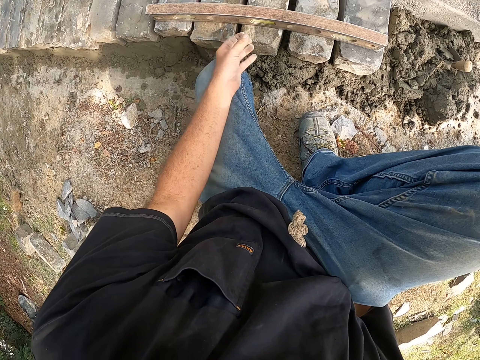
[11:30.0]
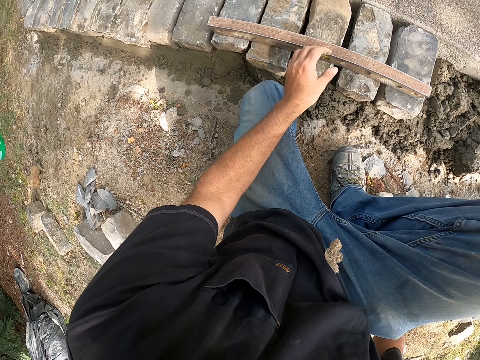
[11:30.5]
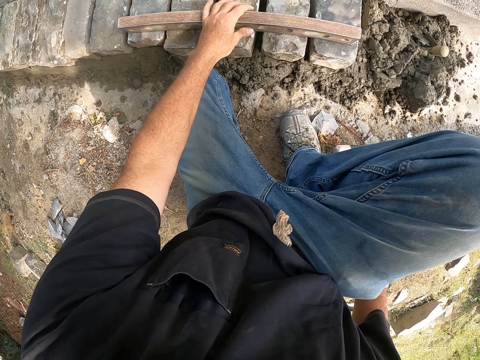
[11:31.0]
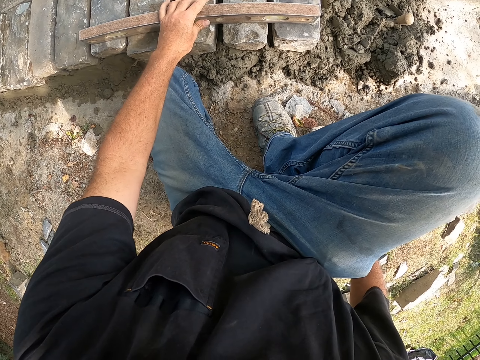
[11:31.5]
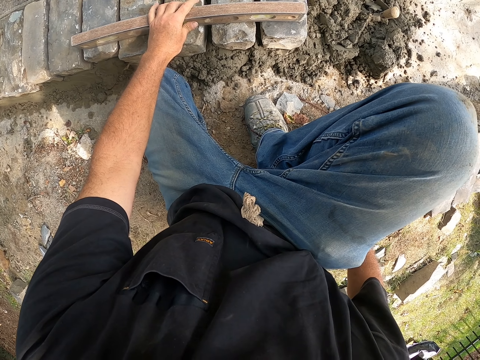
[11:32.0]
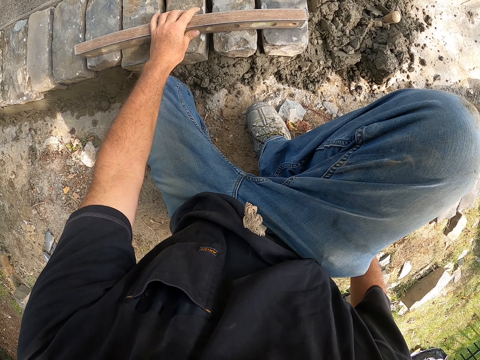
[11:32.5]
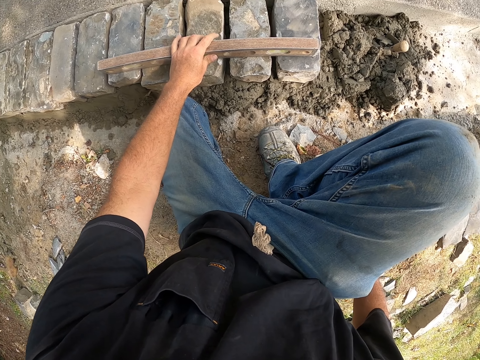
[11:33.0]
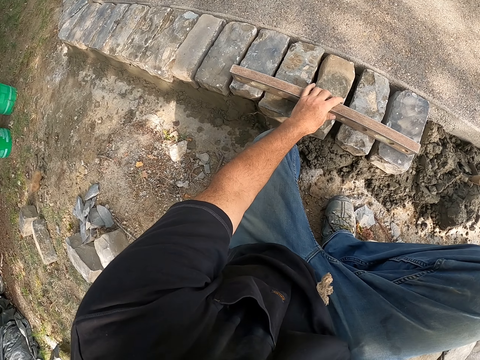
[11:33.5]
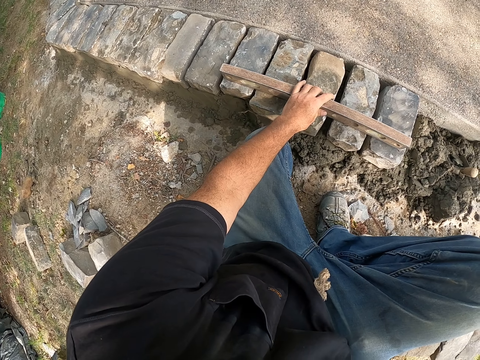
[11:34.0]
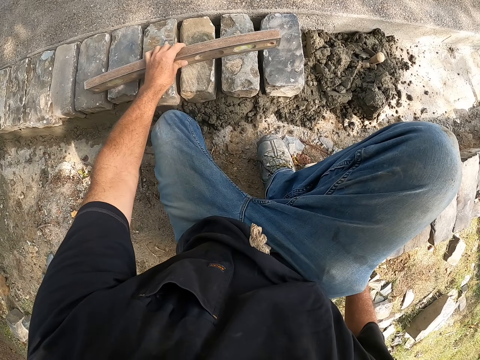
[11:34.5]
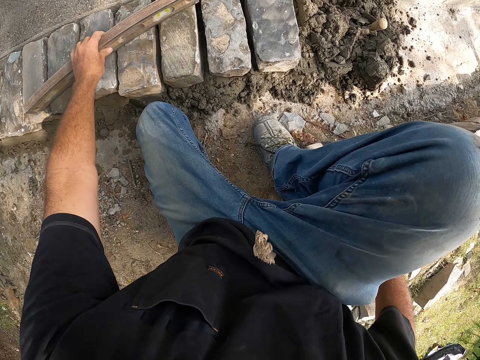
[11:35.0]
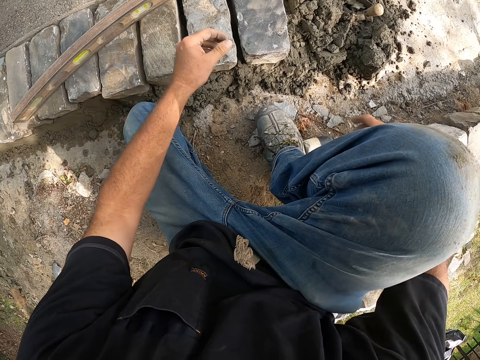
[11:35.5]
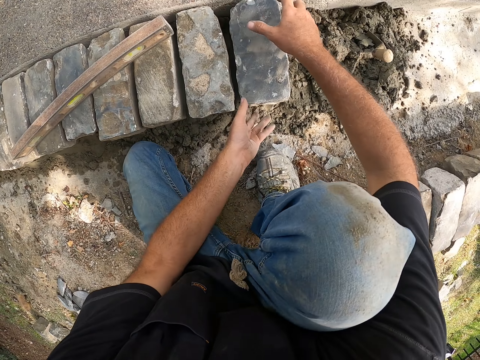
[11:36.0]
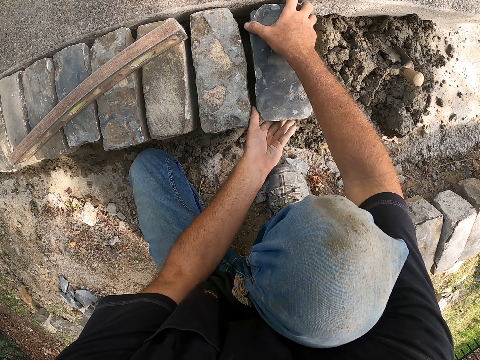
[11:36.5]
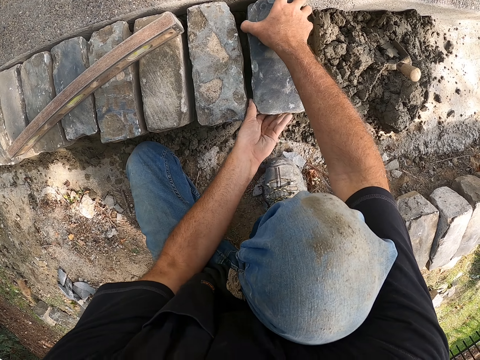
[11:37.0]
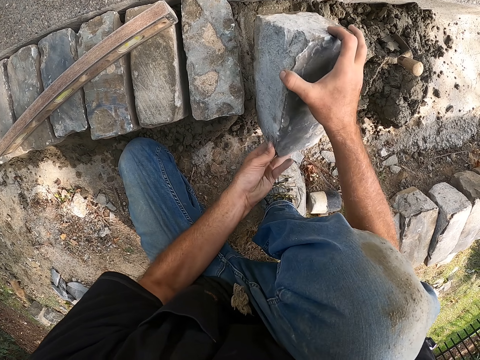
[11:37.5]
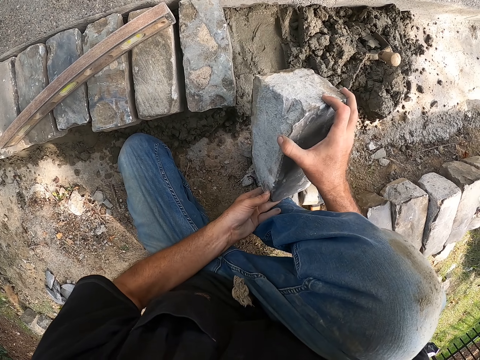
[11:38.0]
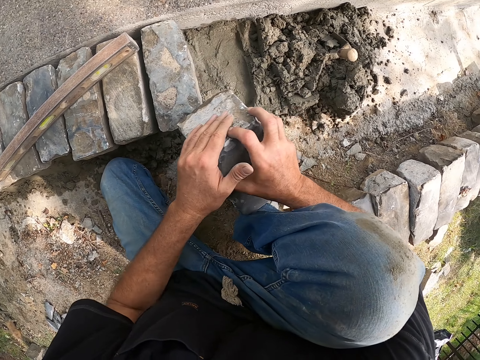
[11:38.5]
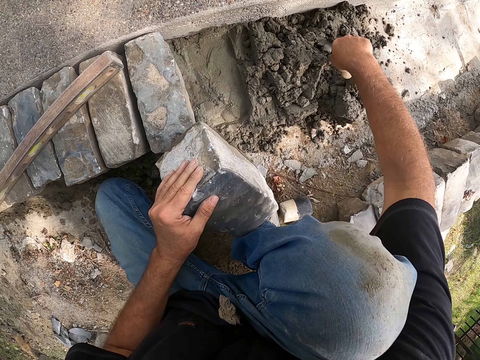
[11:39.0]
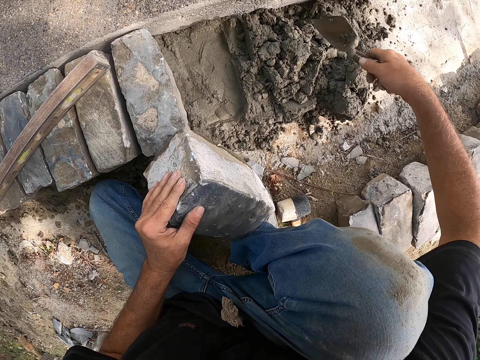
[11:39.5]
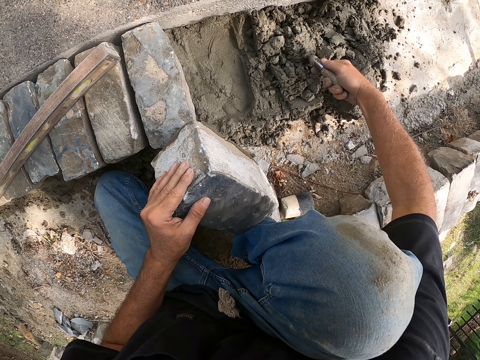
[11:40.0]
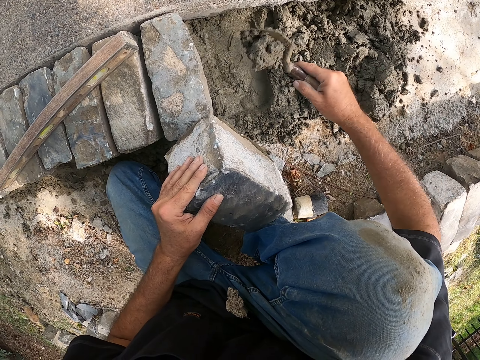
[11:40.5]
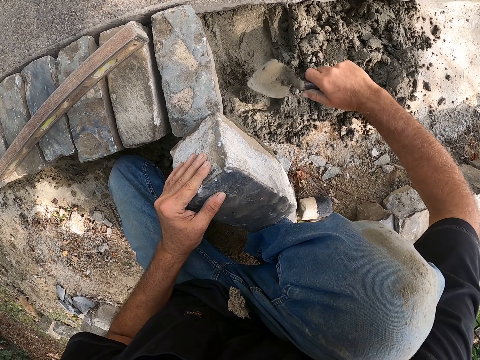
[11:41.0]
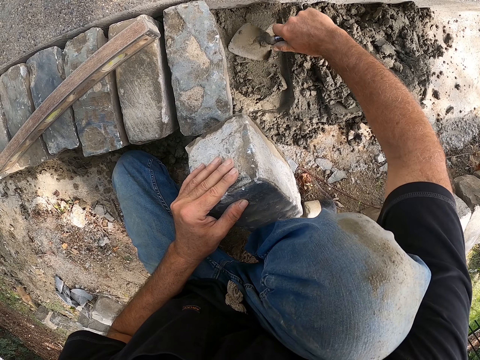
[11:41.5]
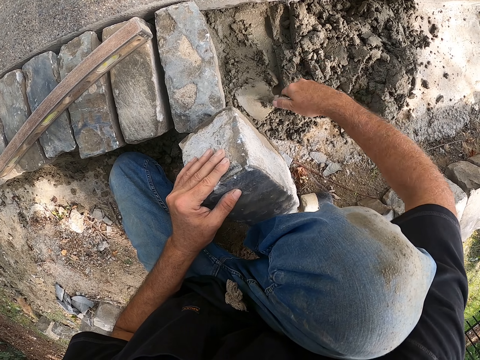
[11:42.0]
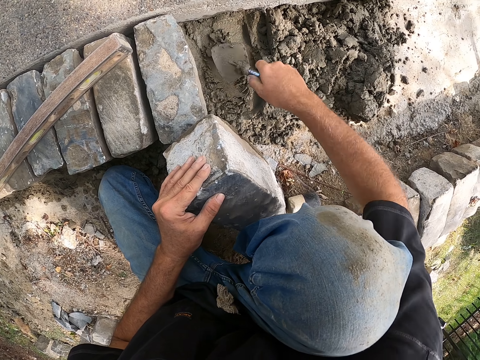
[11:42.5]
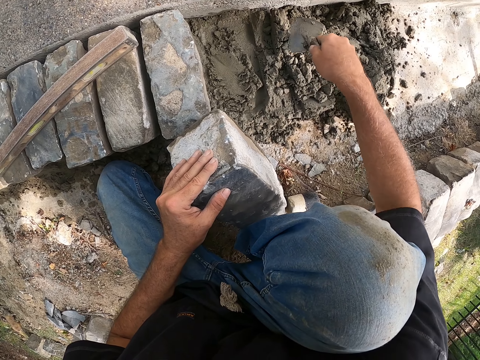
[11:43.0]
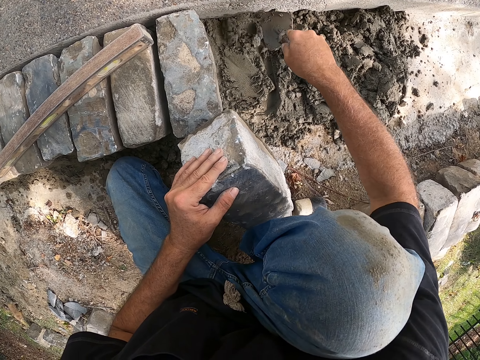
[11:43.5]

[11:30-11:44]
The camera wearer adjusts a meter level on blocks. They look around a construction site. They adjust a block on the ground. They pick up a block from the ground. They spread cement on the ground with a trowel.

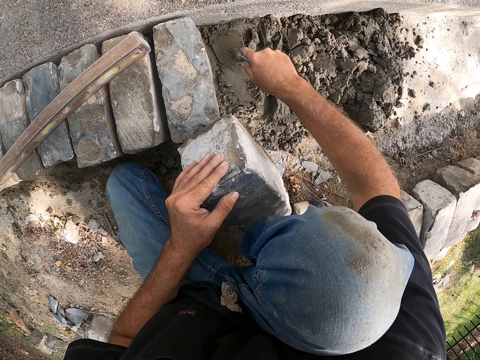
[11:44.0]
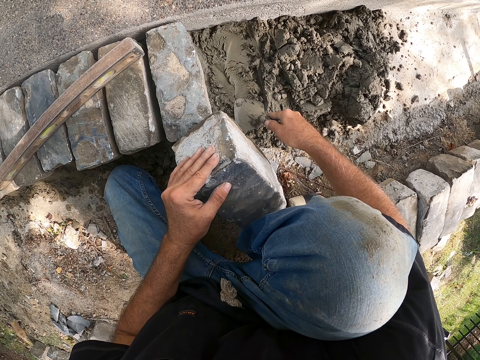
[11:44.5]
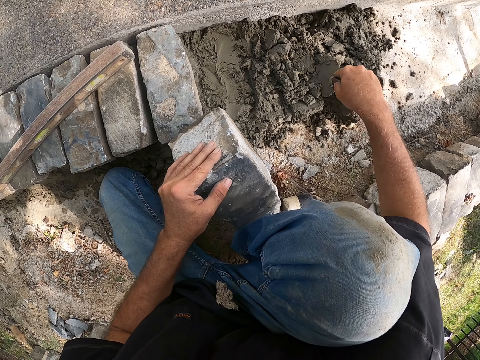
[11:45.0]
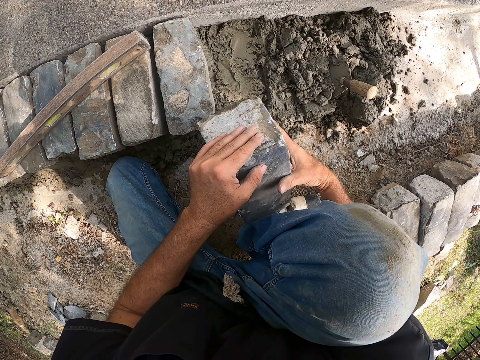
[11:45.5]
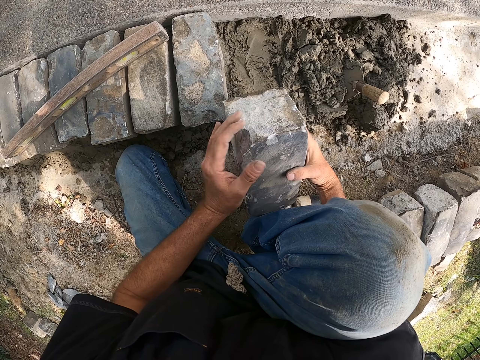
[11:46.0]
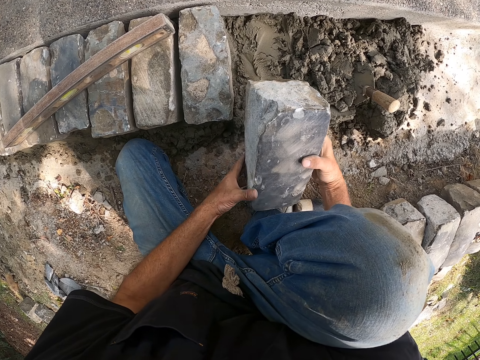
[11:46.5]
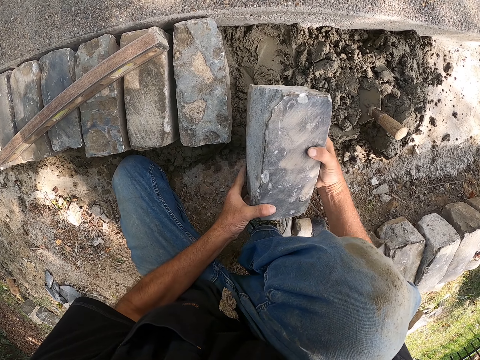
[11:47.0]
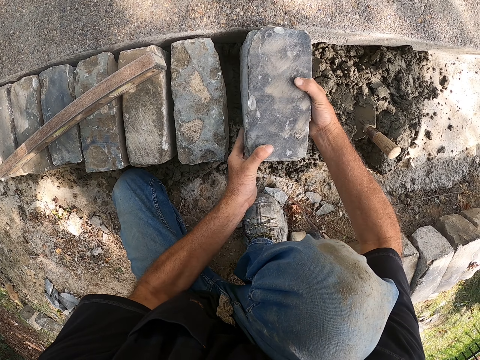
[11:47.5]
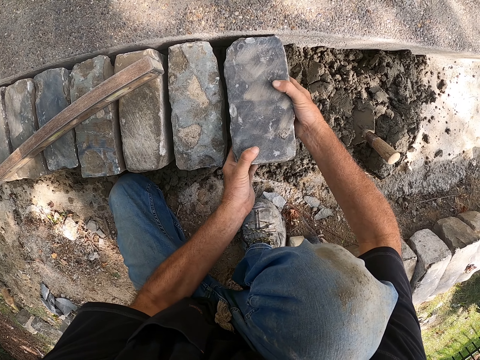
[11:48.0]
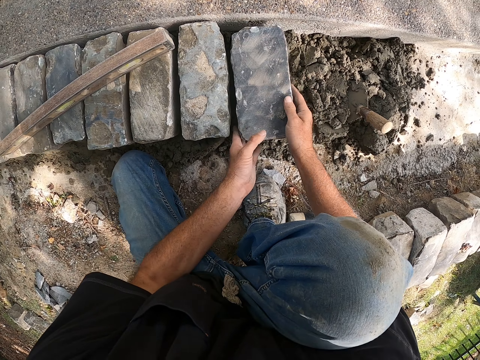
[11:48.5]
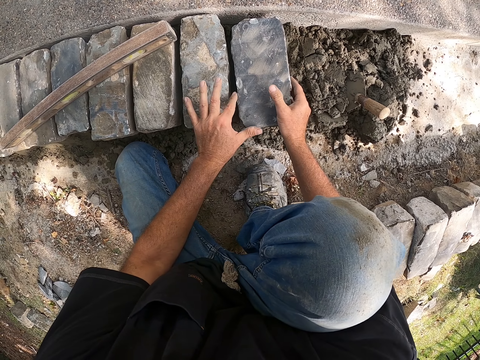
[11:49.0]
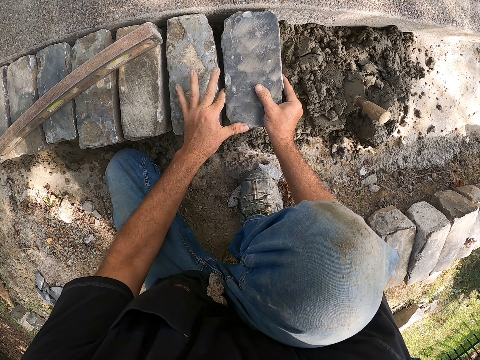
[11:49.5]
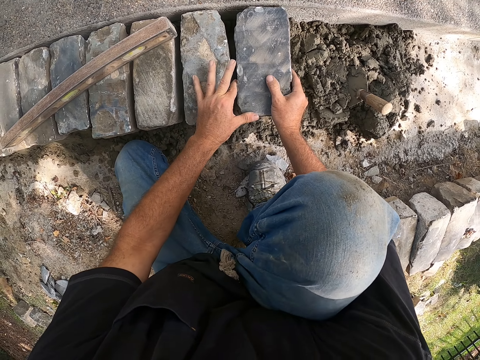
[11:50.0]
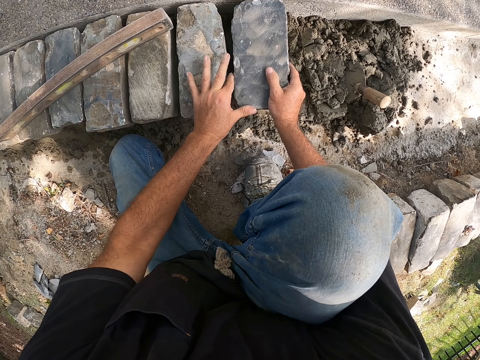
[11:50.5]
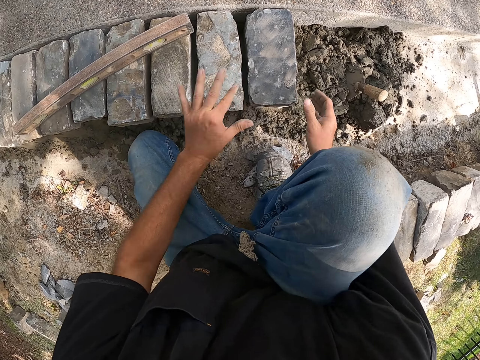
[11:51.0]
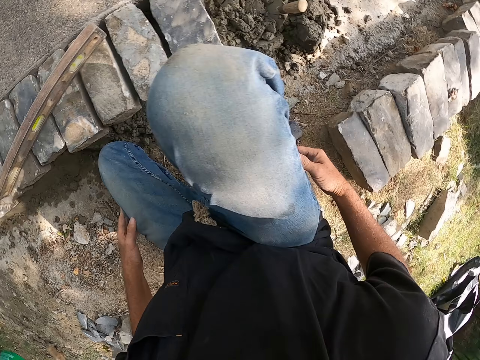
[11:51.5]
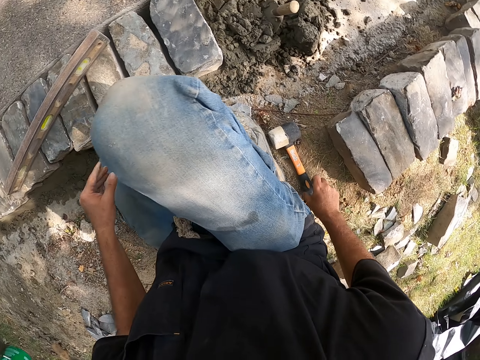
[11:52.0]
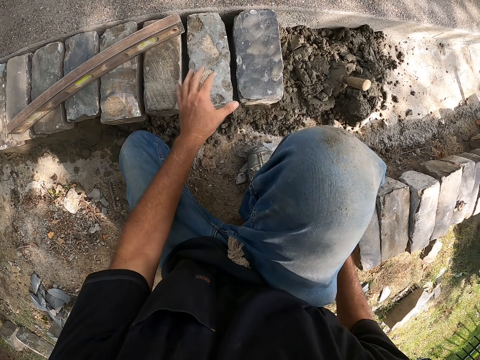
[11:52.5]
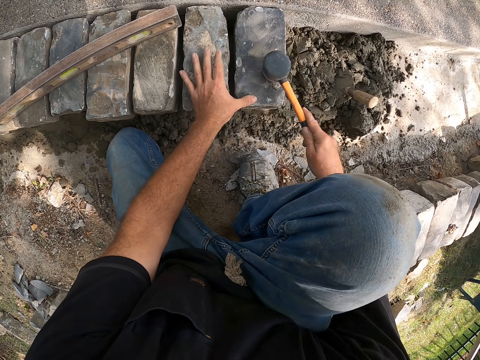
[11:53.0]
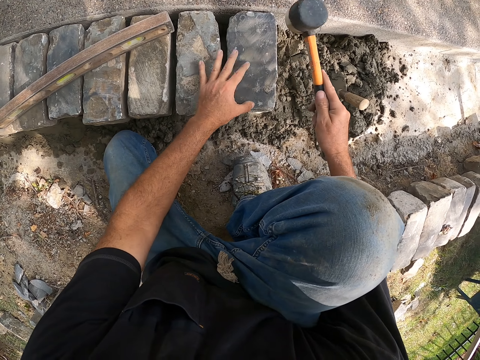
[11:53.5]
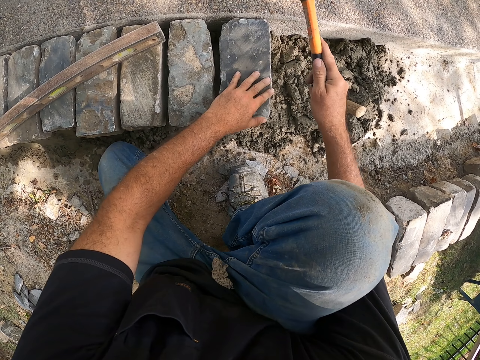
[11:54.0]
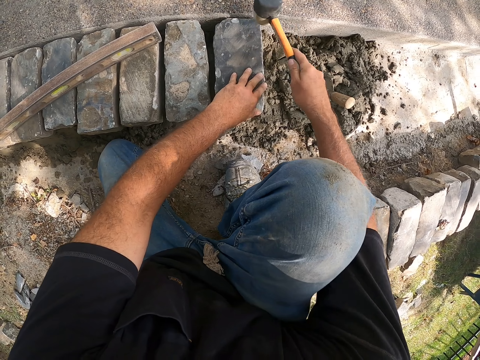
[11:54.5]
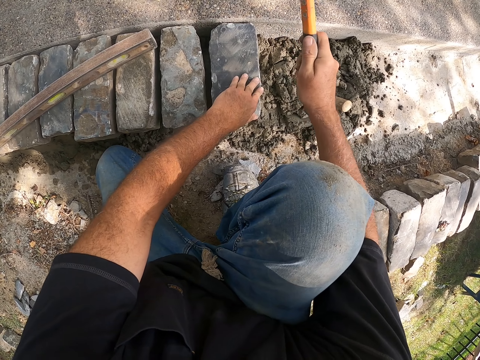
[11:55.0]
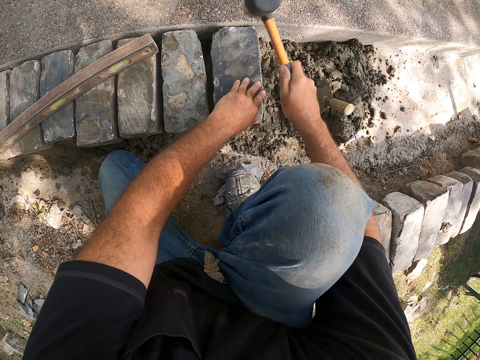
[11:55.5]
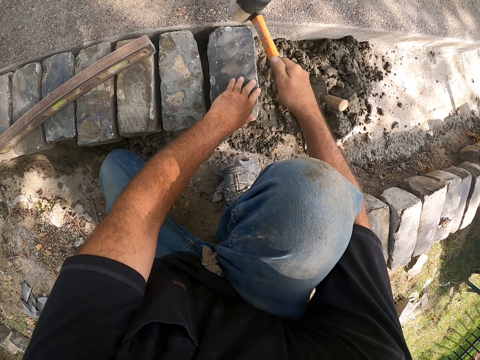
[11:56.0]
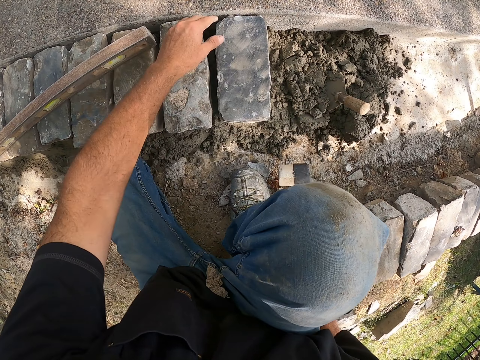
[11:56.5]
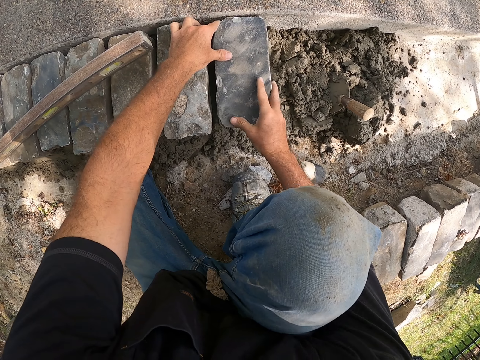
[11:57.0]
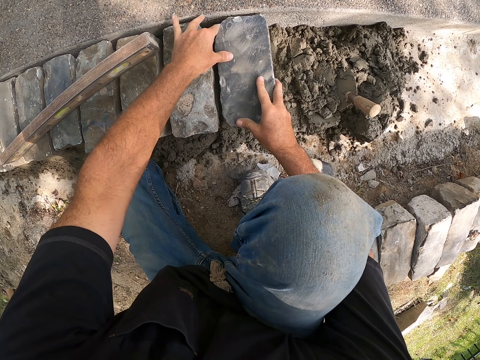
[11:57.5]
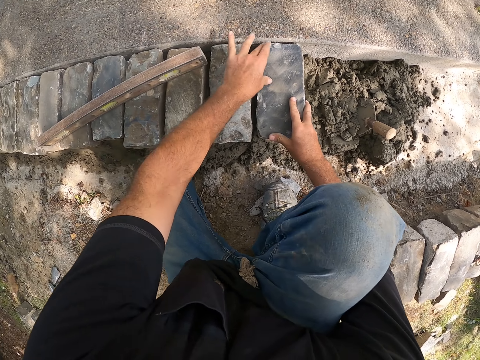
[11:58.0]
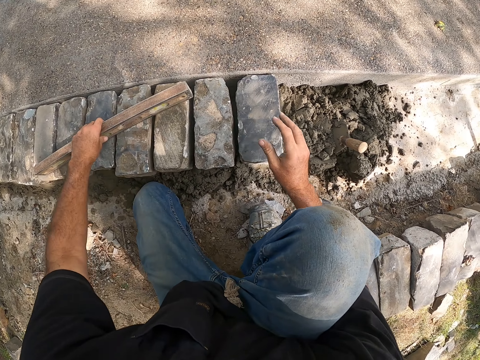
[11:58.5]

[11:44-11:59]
The camera wearer puts down a trowel. They place a block on the cement on the ground. They adjust the block on the ground. They pick up a hammer. They hit the block with the hammer. They put down the hammer. They adjust the block on the ground. They pick up a spirit level.
